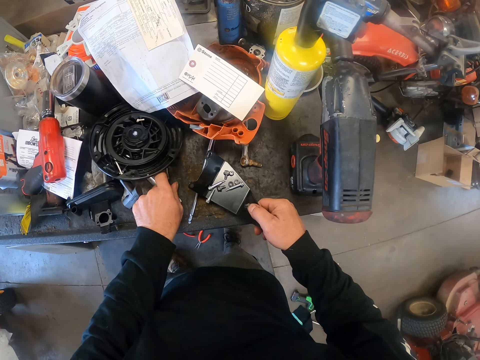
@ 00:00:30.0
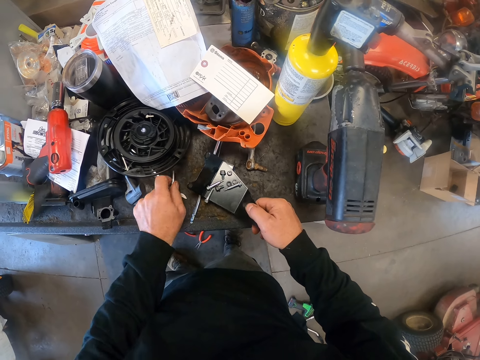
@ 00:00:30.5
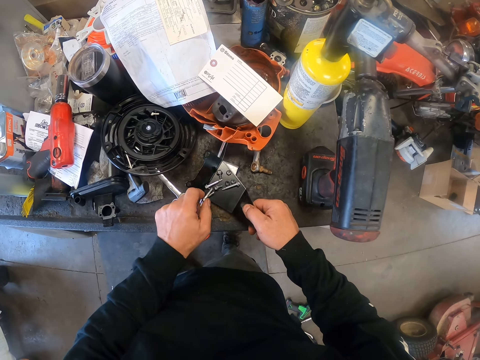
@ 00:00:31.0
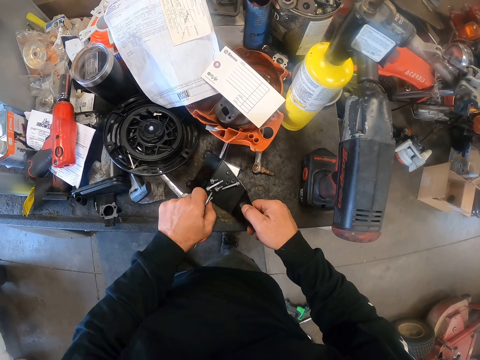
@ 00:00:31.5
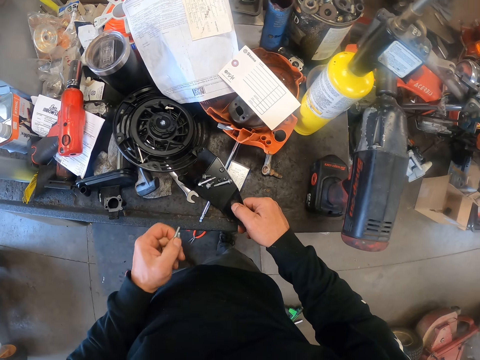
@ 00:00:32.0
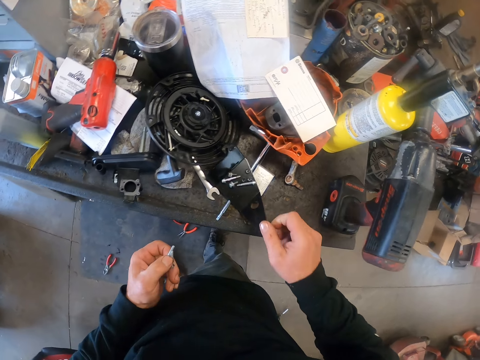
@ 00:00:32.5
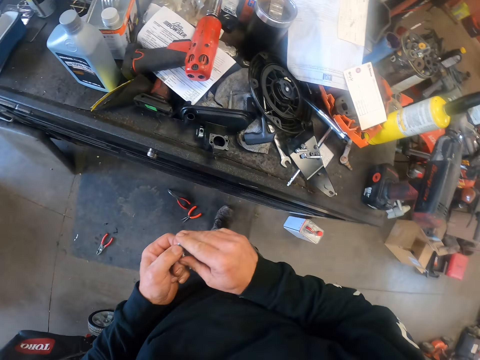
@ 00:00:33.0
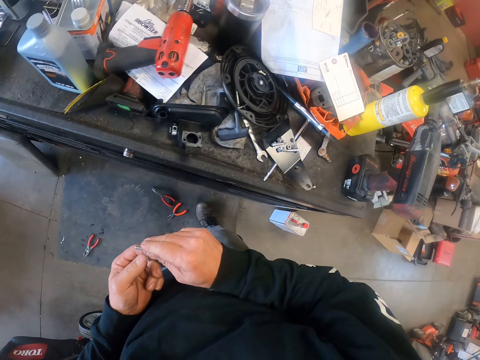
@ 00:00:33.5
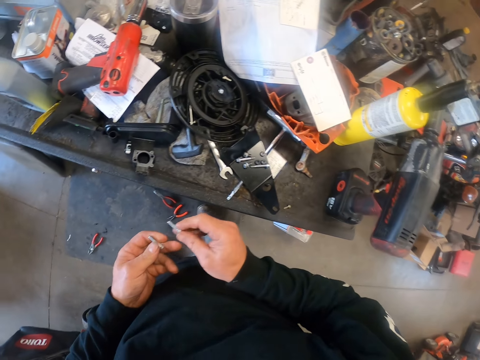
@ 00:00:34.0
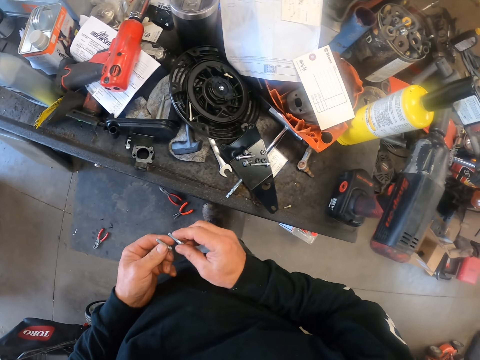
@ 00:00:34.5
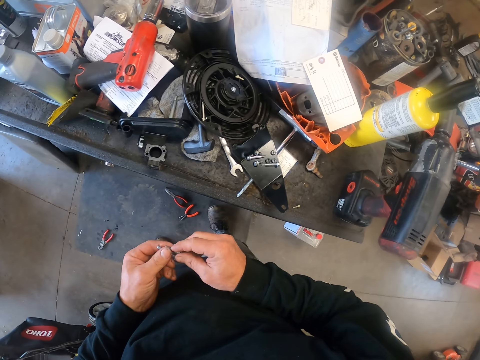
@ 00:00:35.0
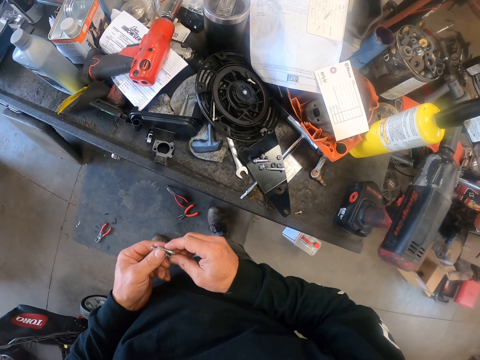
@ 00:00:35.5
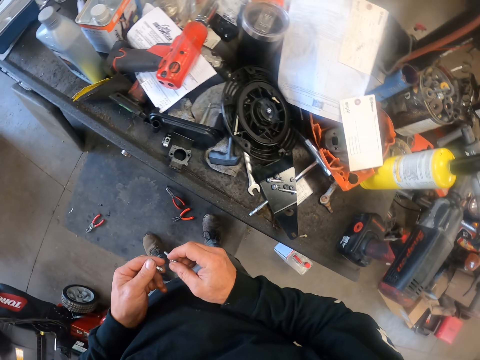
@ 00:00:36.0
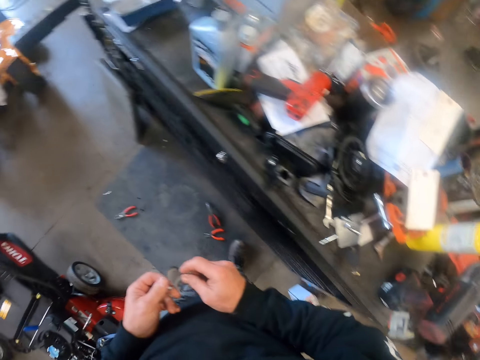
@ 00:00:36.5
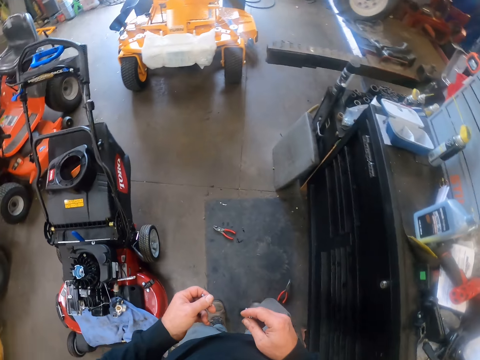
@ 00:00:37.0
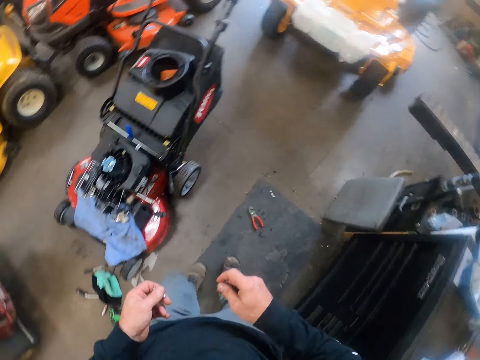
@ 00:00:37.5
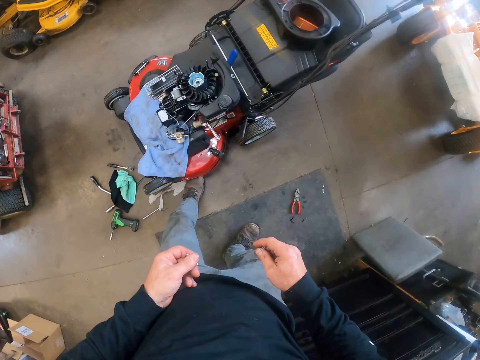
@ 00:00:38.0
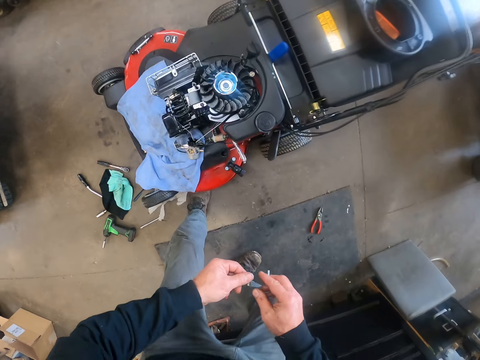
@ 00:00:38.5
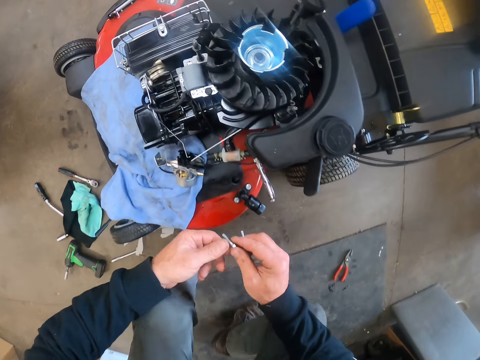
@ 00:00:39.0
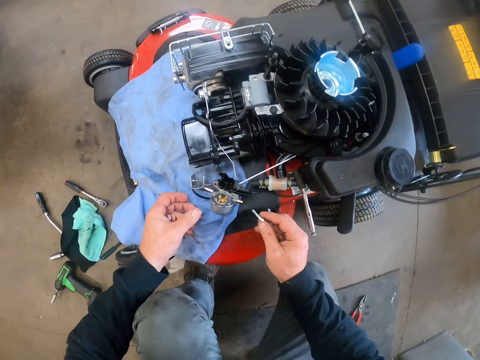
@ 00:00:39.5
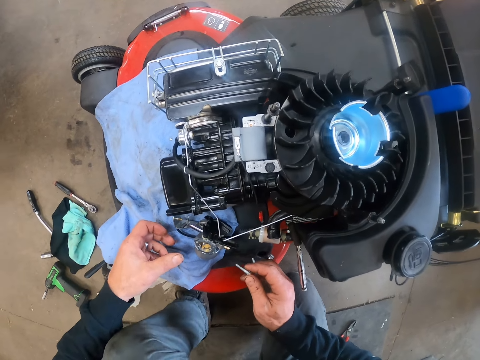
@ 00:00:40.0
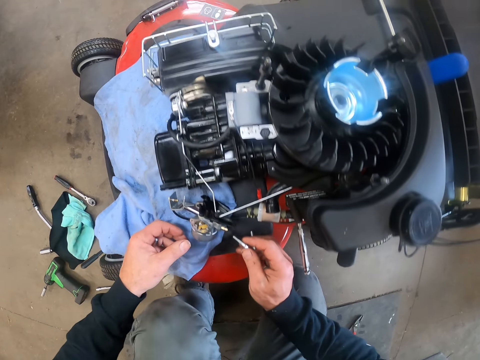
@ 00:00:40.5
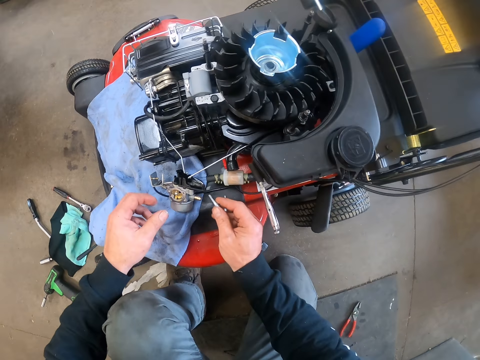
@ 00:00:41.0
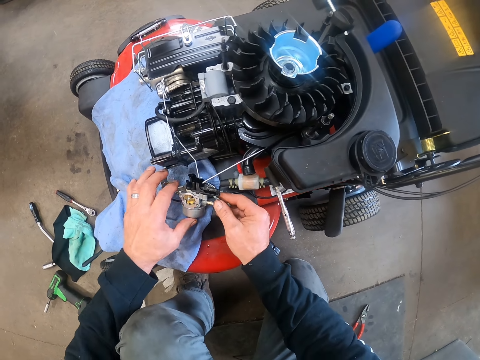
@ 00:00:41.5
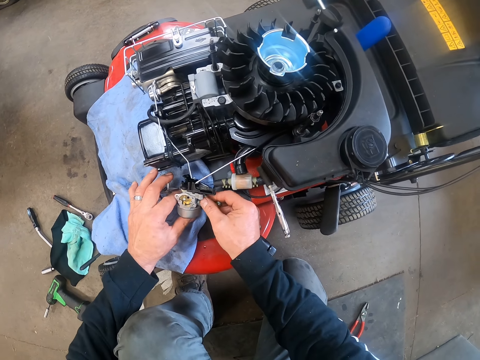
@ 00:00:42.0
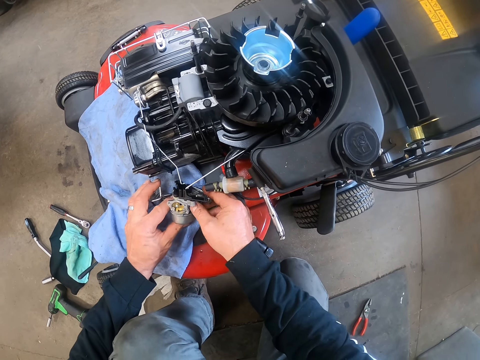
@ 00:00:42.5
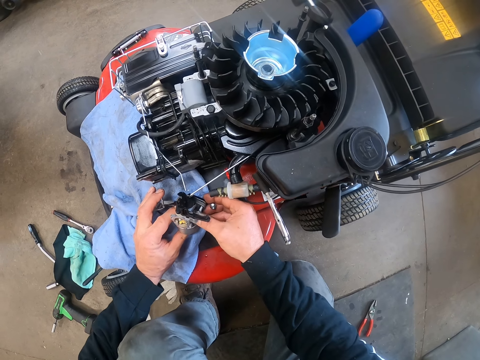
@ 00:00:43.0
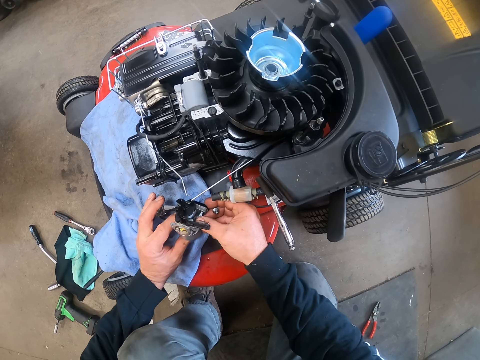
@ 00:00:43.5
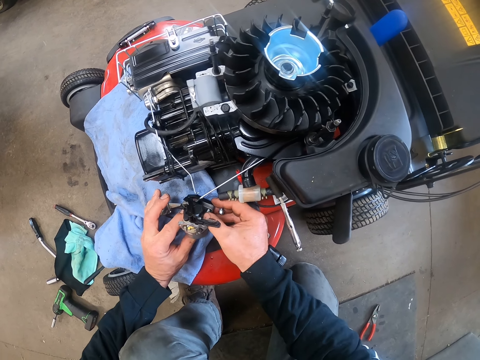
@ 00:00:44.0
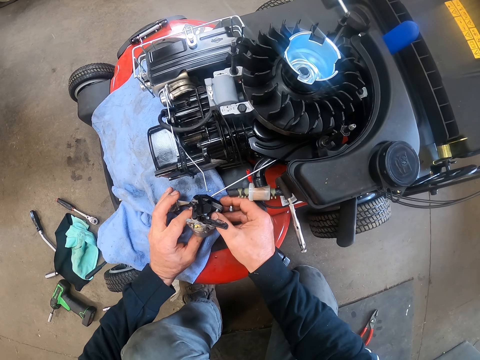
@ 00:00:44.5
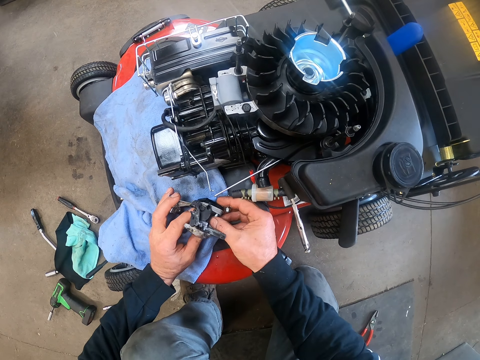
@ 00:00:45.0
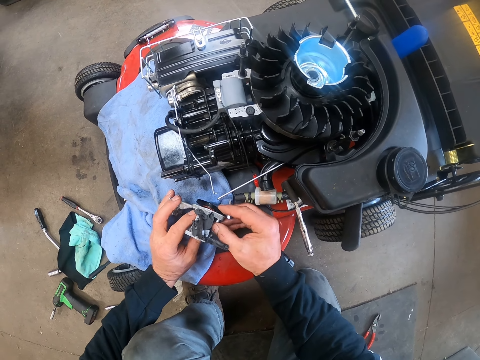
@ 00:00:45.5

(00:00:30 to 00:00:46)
The camera wearer picks up two bolts with his left hand from the table. He passes one of the bolts to his right hand. He checks on the nuts. He passes the second bolt to his right hand. He fixes both bolts to the carburetor on the lawn mower.

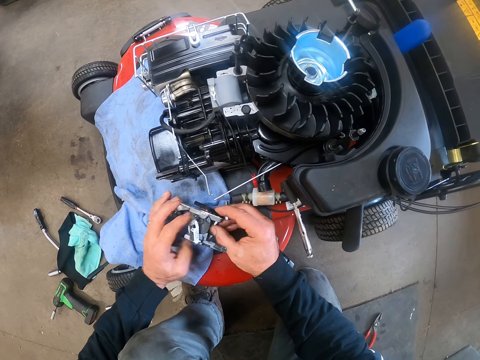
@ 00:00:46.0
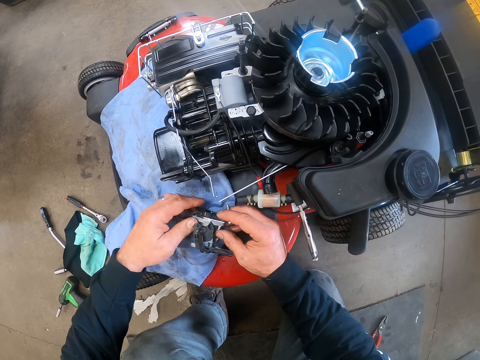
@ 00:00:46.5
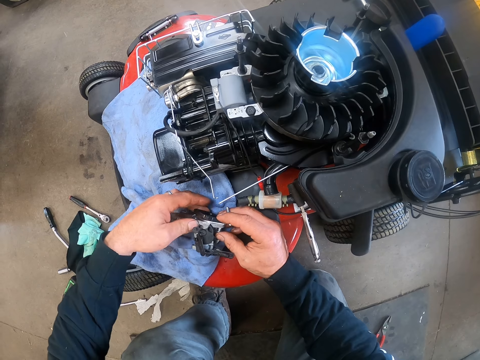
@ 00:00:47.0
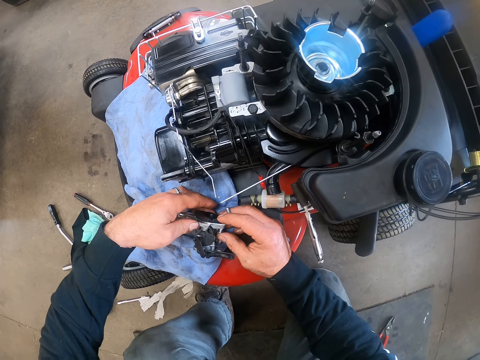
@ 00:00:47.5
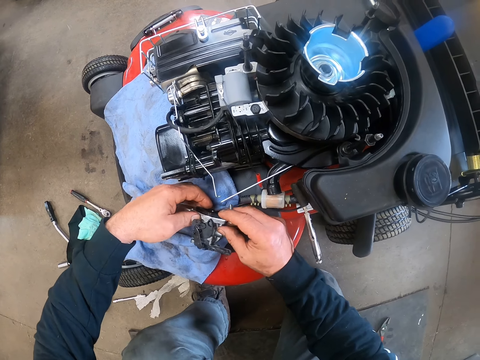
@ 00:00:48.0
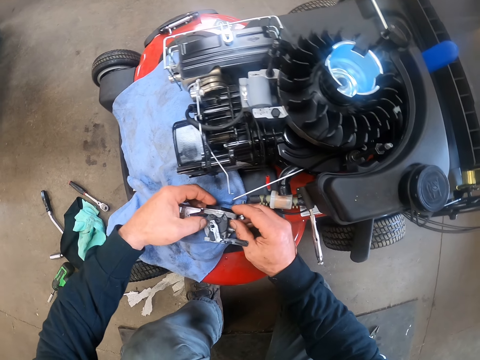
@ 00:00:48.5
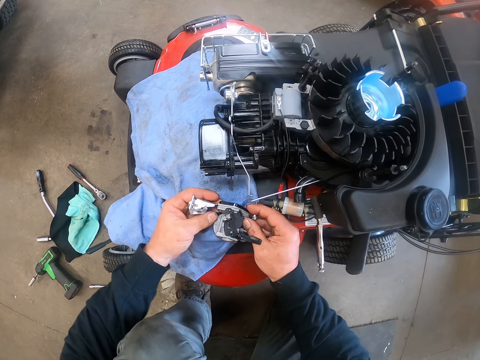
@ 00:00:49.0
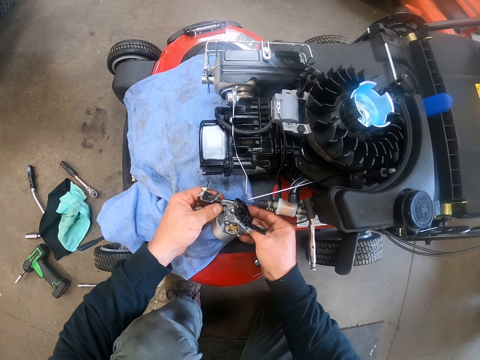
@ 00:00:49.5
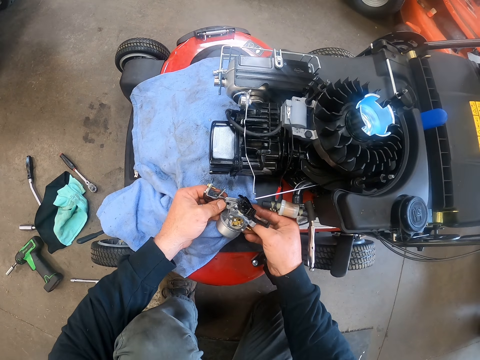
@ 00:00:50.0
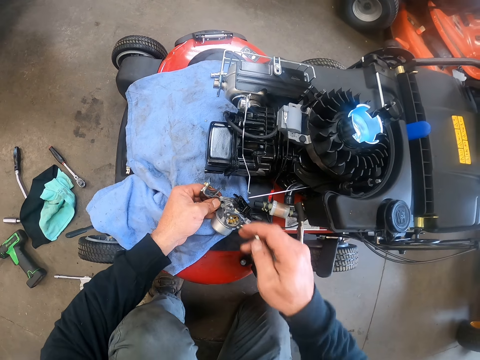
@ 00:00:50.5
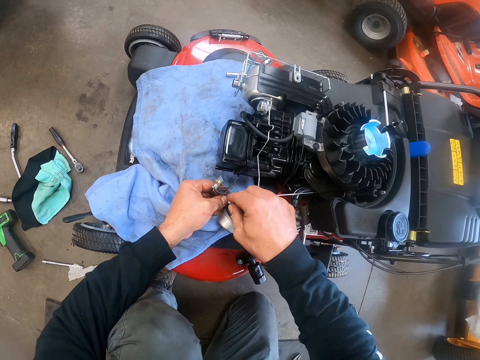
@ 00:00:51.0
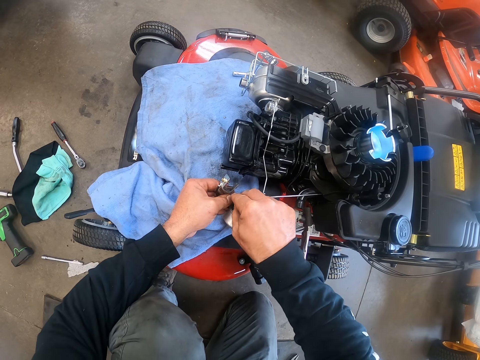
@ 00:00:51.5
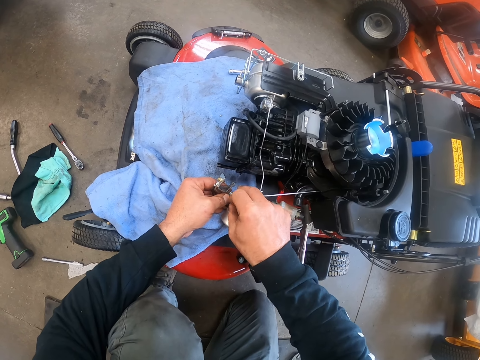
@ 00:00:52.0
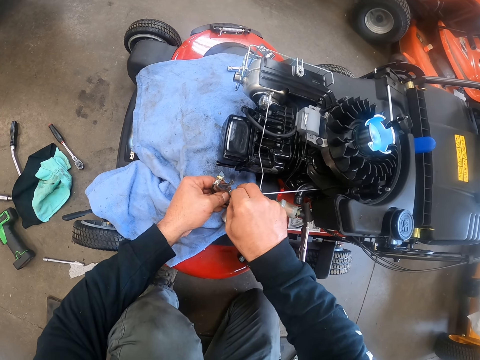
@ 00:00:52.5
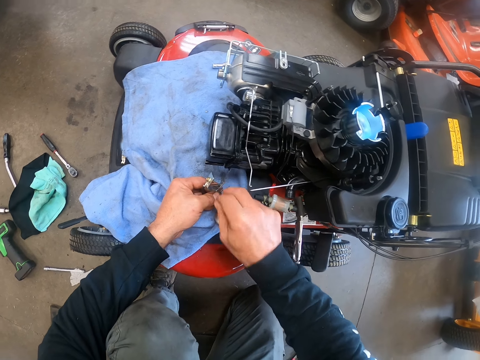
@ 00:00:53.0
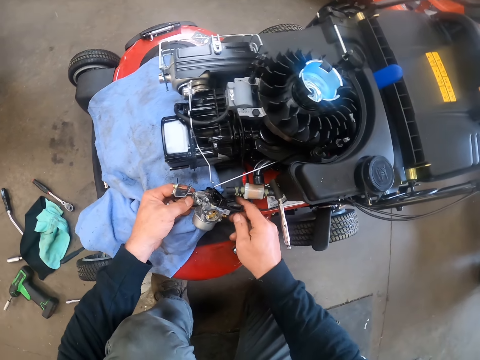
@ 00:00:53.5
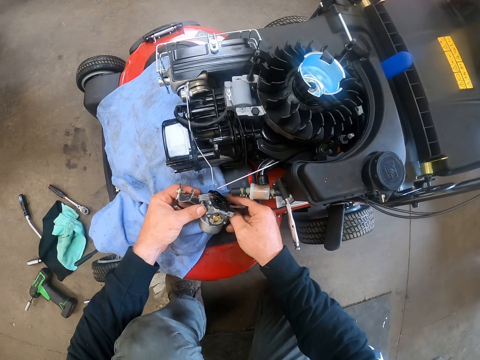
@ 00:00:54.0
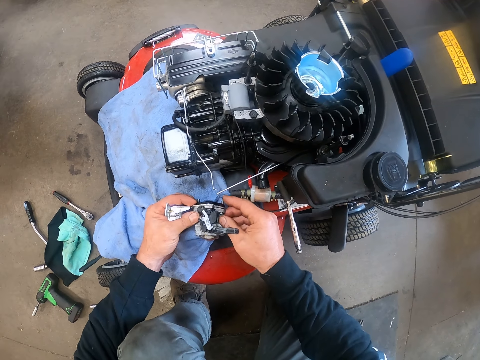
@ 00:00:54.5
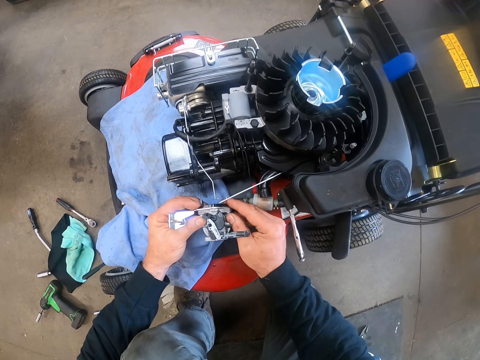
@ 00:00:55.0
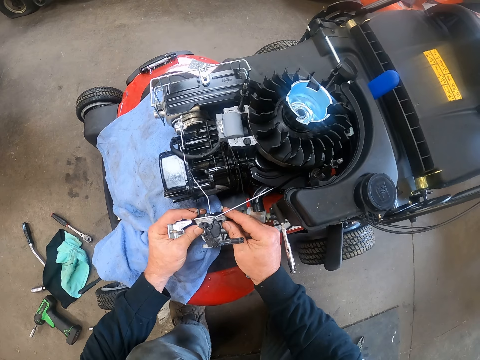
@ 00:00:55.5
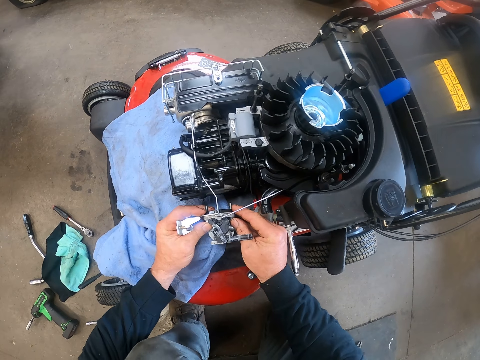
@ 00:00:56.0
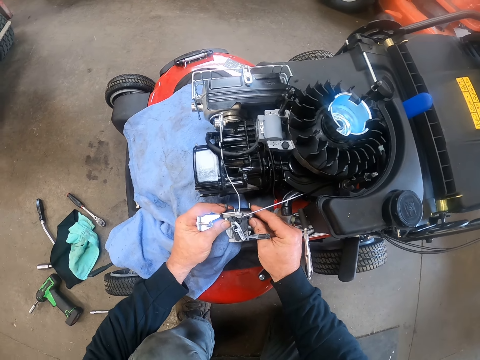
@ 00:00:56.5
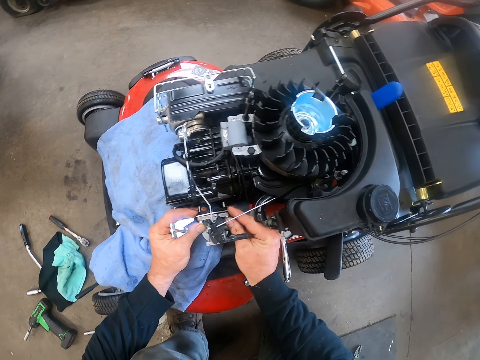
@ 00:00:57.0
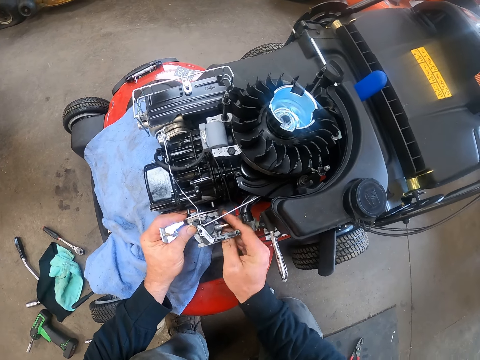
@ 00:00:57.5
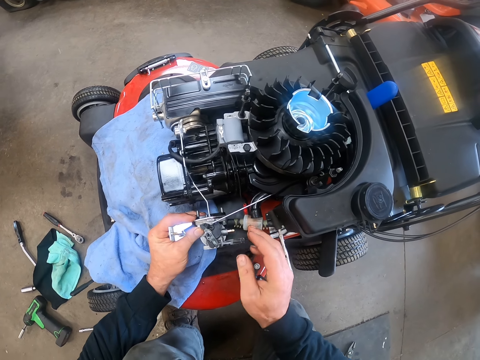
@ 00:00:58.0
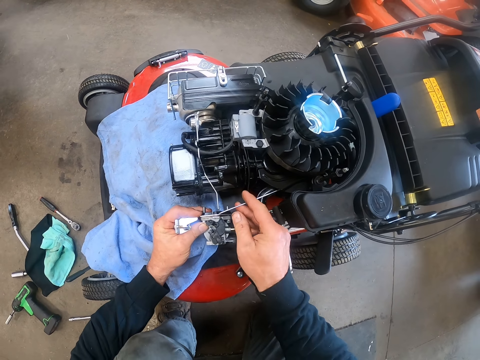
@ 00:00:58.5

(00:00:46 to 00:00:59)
The camera wearer fixes the nuts on the indicator part of the lawn mower. They fix the carburetor to the lawn mower.
